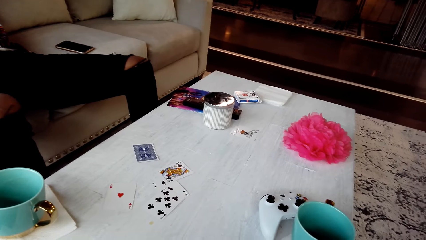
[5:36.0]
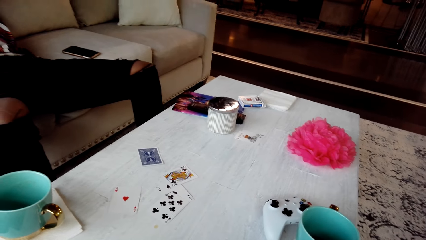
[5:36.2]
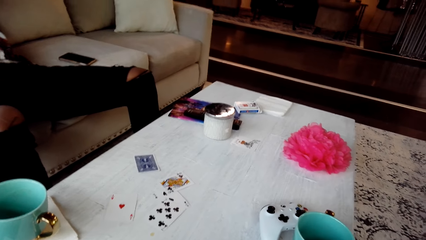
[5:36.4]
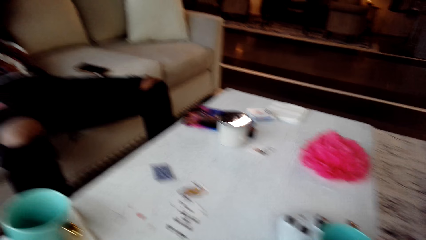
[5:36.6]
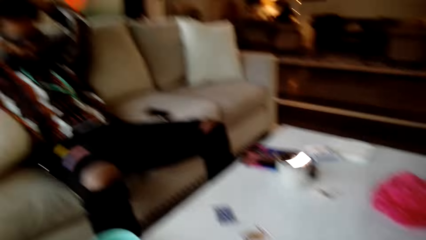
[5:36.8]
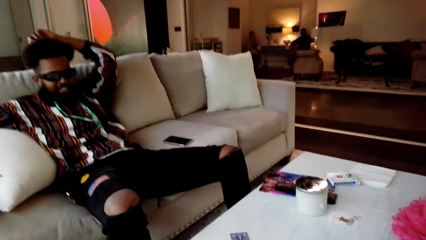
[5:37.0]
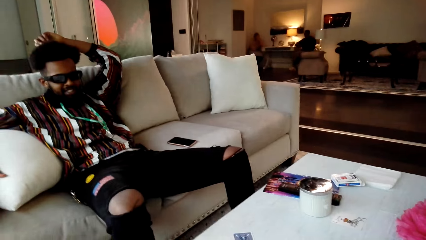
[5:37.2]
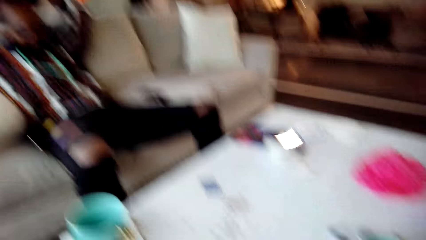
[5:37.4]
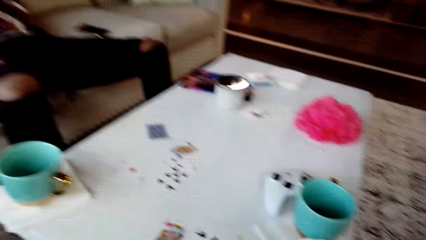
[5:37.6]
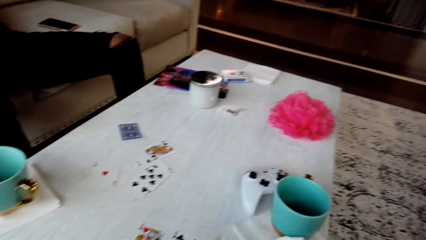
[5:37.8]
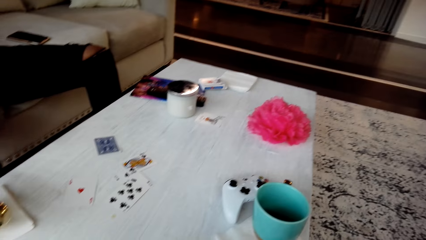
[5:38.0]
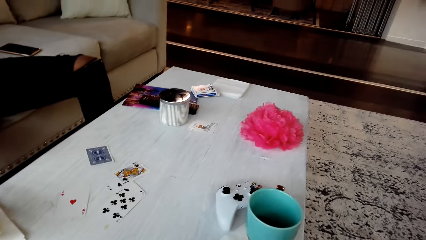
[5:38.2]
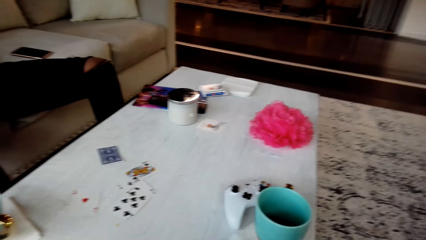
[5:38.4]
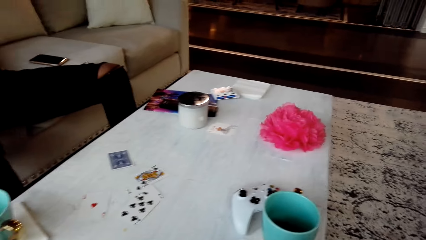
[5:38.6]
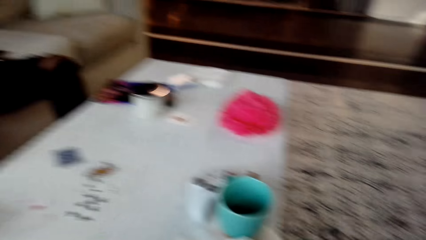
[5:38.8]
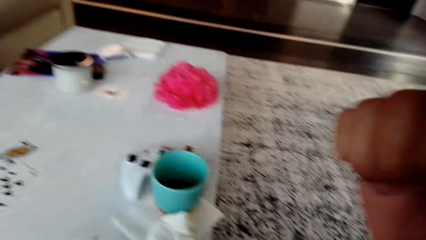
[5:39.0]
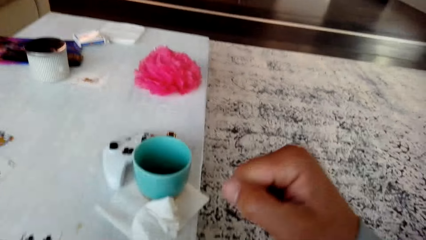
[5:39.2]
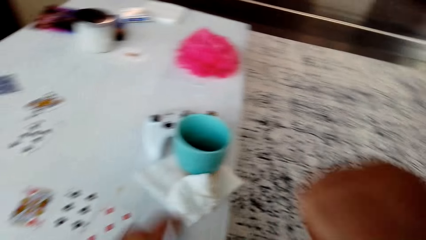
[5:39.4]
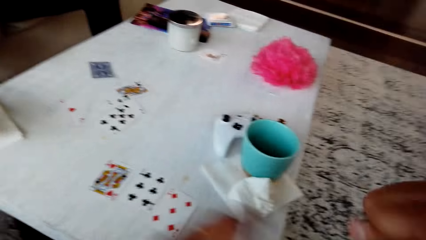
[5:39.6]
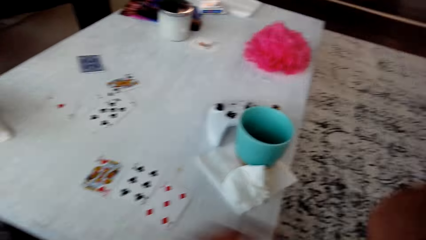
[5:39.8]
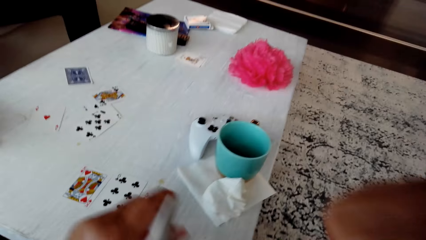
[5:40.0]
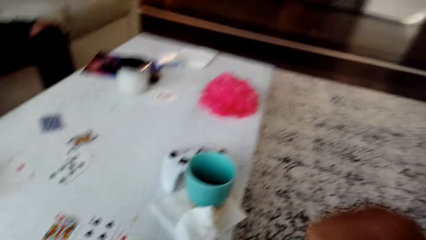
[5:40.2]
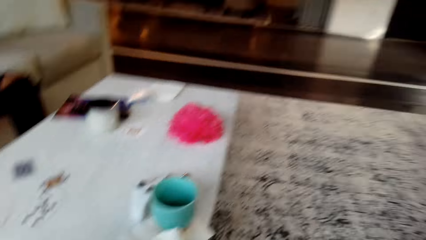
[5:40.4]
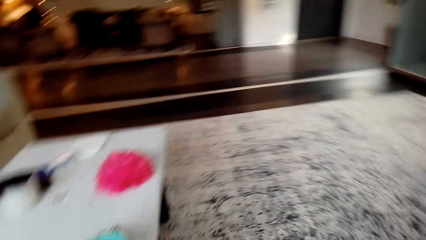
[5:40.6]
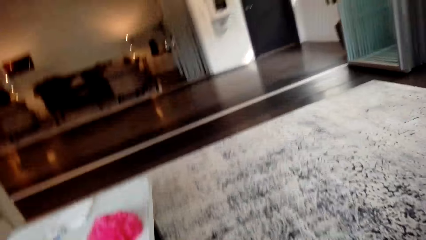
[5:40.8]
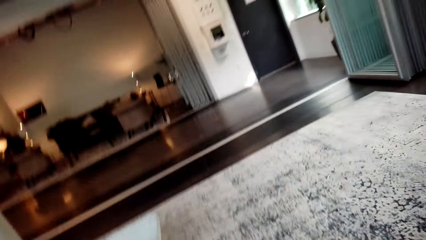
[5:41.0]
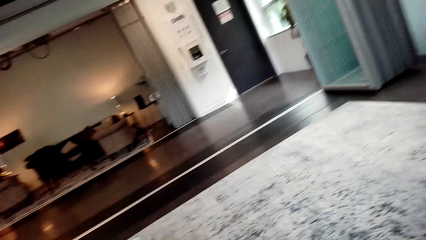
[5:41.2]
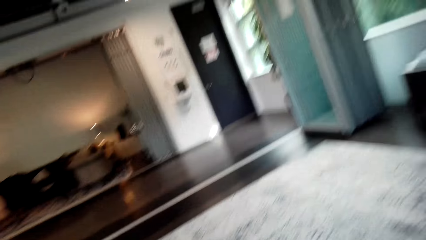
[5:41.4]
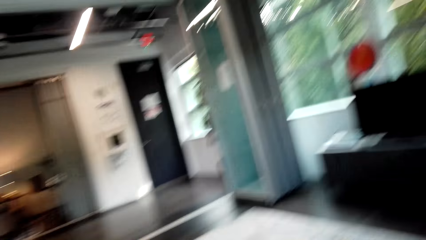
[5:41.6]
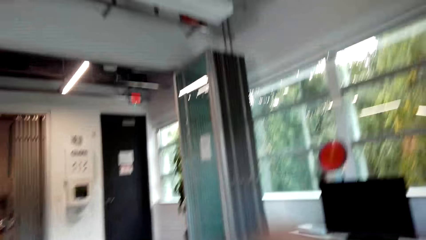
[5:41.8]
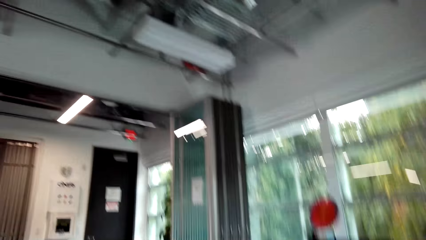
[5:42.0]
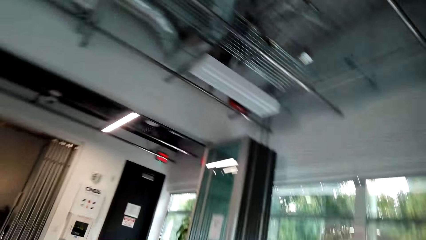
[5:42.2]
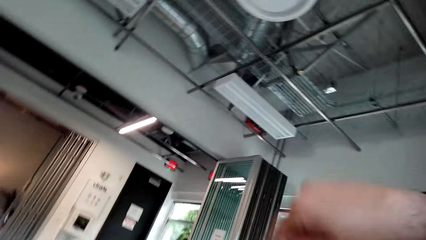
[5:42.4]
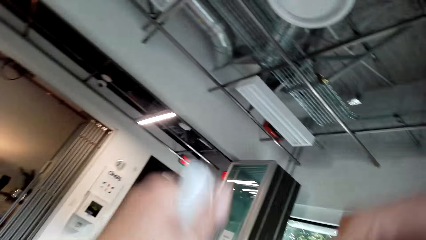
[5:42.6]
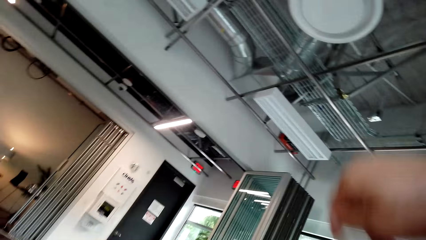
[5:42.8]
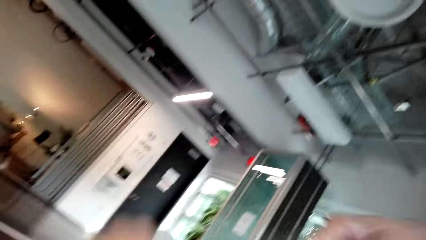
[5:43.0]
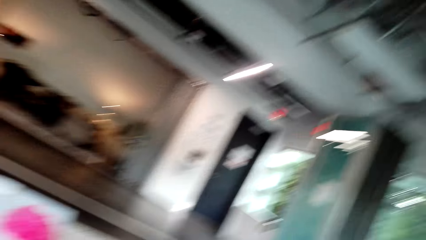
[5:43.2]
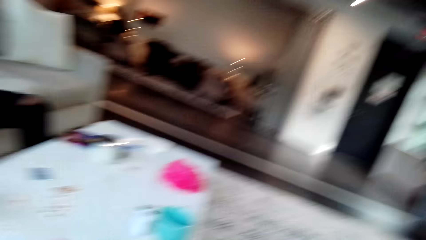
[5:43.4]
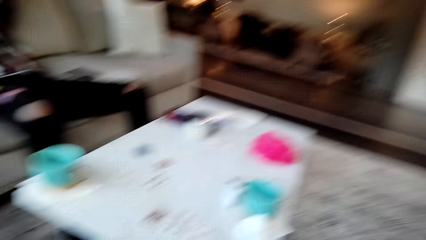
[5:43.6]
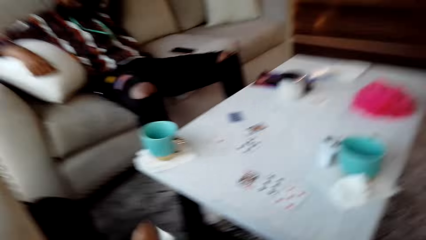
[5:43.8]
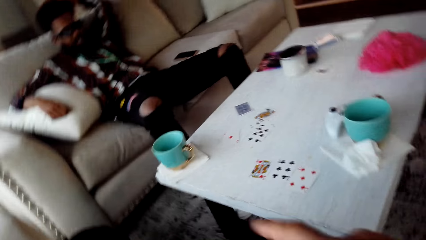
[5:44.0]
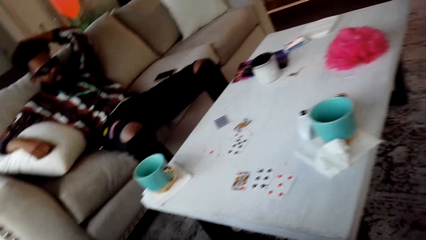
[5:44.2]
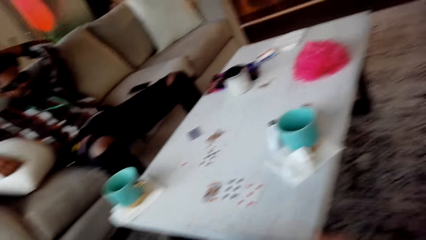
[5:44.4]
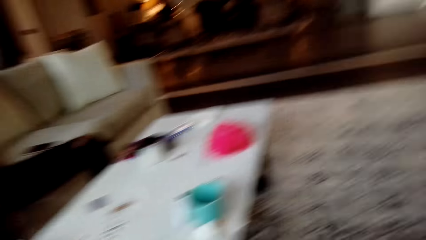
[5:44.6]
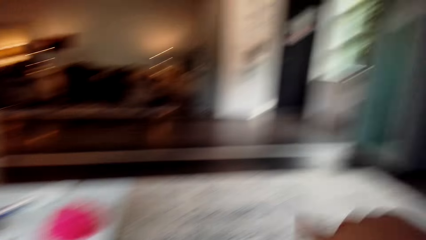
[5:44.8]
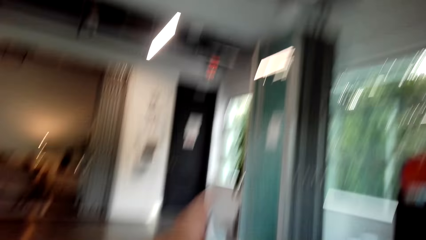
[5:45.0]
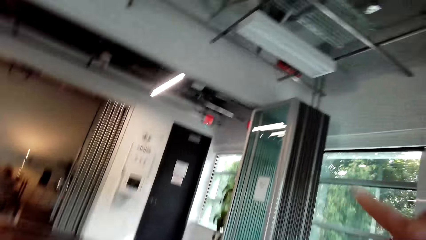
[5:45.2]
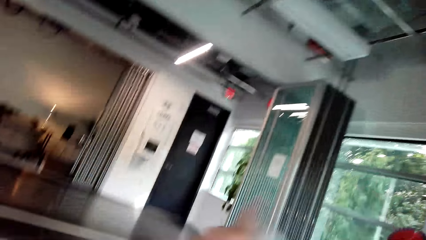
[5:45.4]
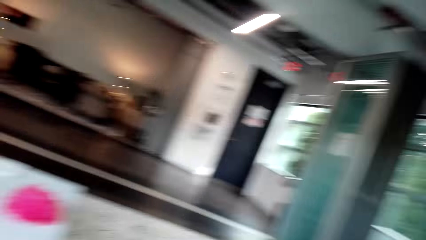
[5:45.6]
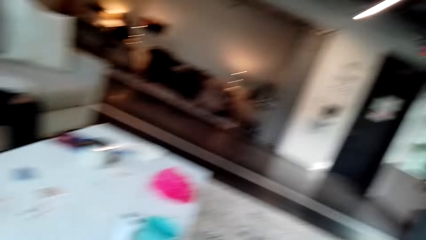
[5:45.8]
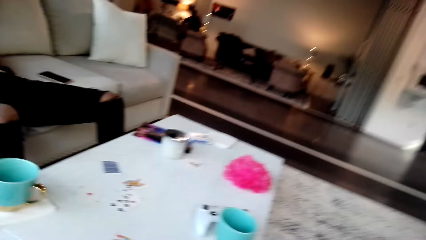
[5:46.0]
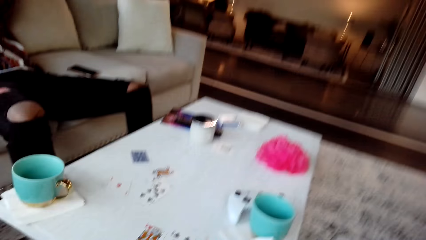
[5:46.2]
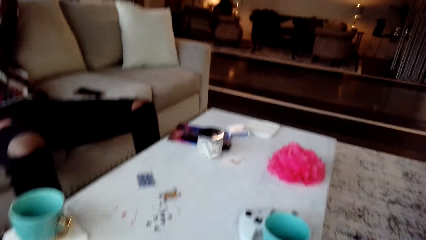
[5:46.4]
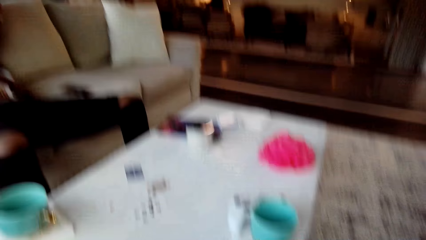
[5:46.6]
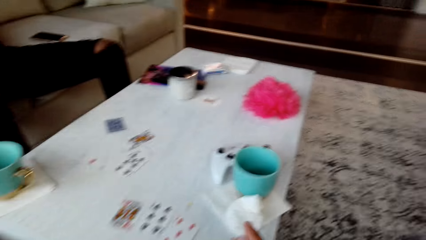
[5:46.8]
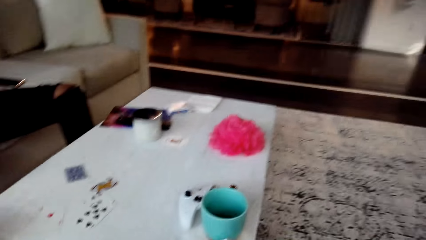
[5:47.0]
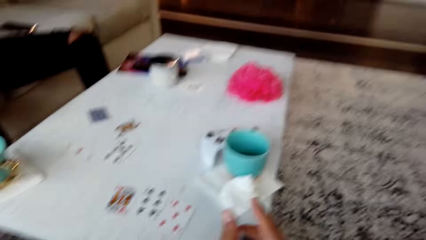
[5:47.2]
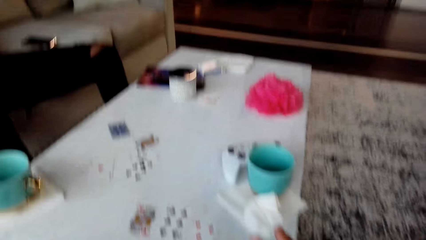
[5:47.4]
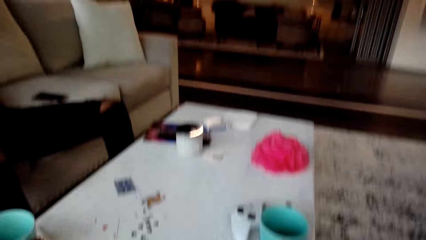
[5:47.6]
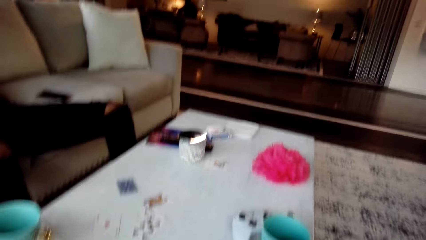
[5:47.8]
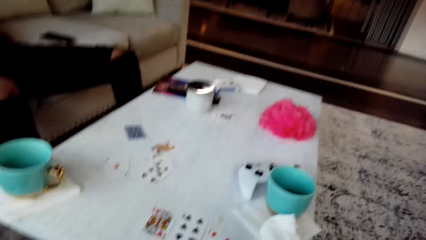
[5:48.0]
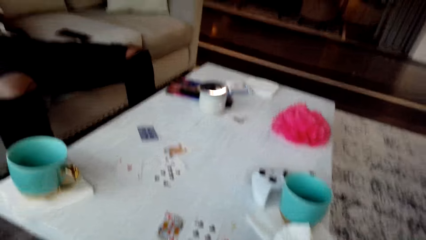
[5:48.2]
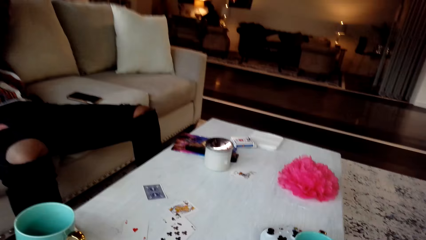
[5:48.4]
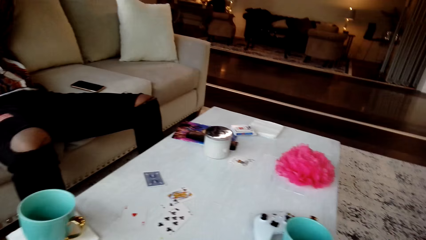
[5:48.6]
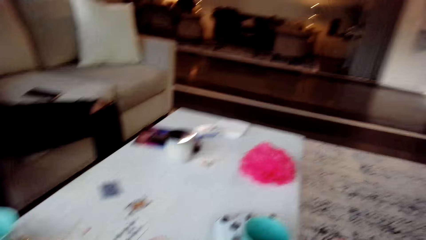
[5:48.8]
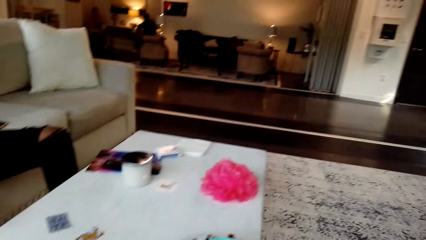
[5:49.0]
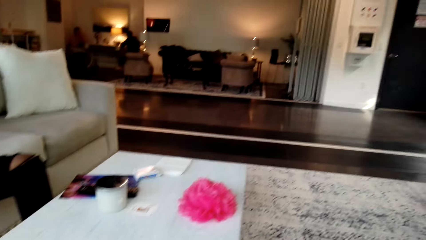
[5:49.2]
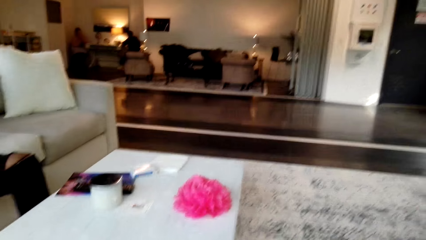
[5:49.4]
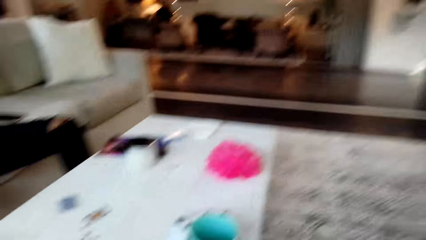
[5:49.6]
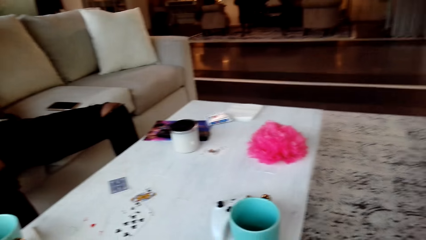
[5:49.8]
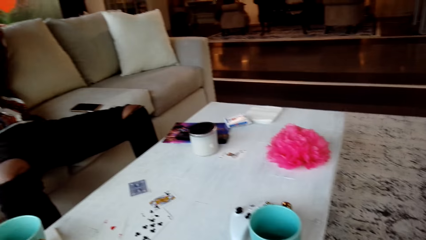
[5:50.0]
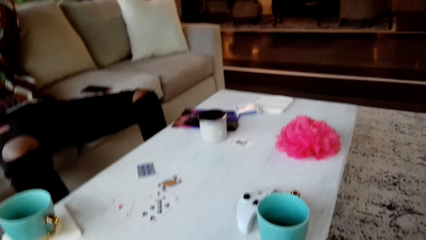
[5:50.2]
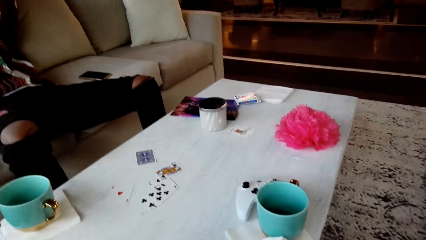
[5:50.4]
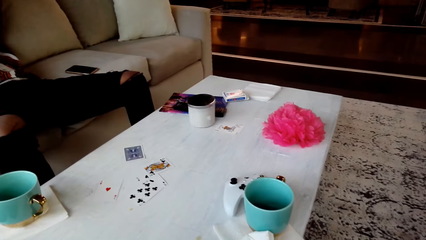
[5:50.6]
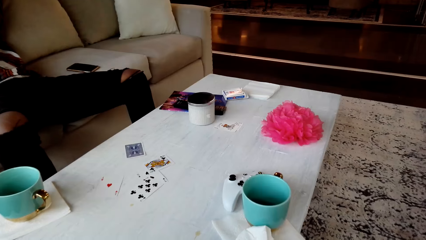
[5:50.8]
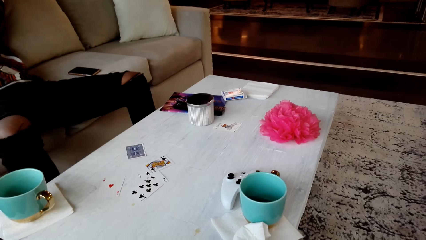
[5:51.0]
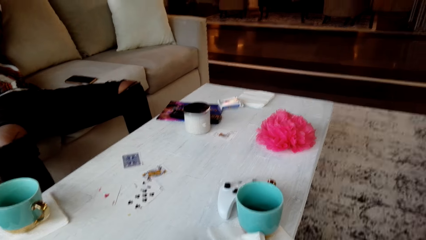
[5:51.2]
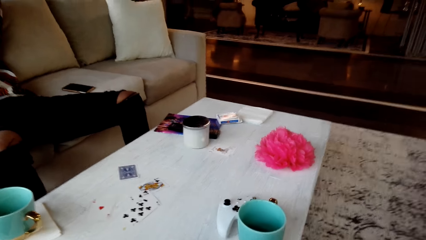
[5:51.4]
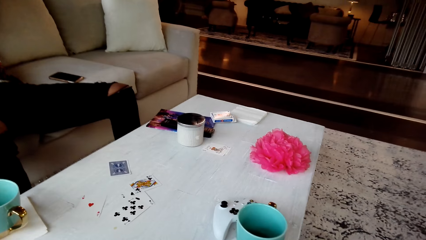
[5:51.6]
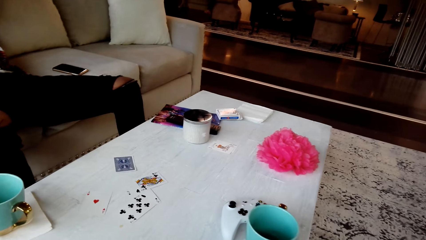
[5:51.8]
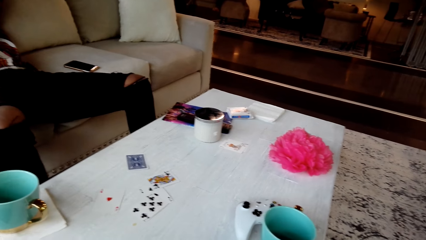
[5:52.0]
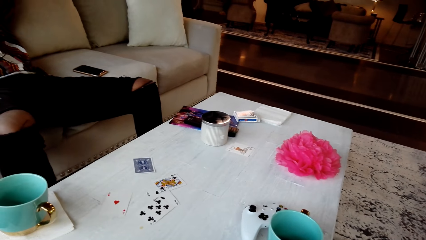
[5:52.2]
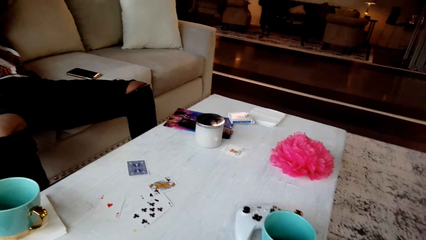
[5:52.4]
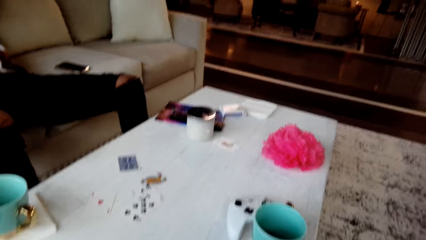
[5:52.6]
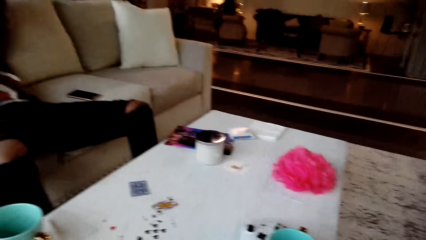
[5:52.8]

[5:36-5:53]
The camera wearer converses with a man. They hold cards. They look around the room. They converse with the man. They look around the table.
